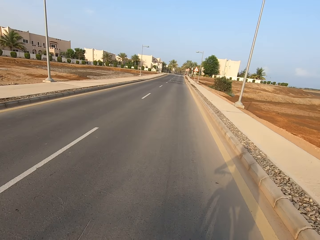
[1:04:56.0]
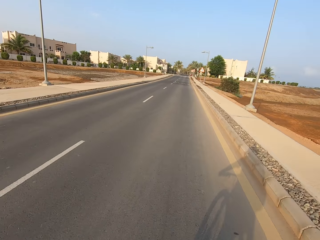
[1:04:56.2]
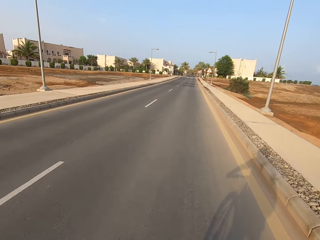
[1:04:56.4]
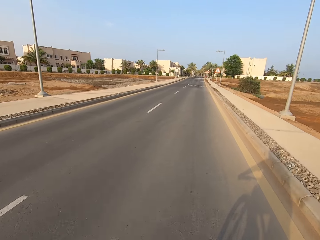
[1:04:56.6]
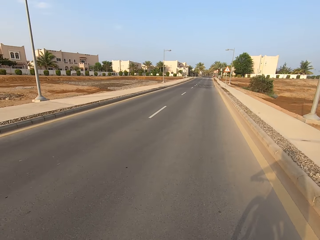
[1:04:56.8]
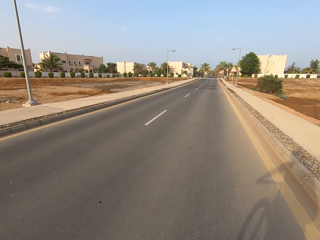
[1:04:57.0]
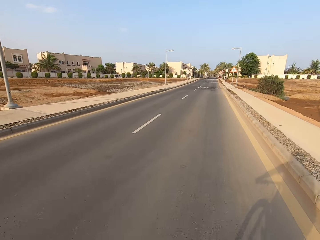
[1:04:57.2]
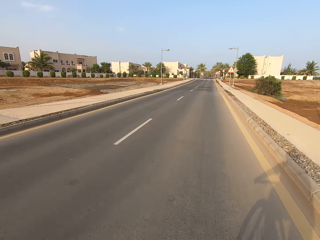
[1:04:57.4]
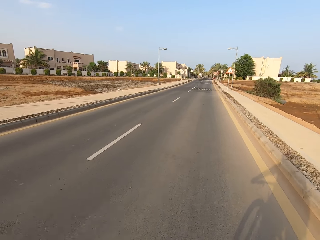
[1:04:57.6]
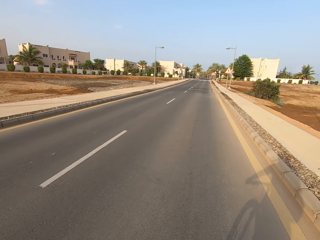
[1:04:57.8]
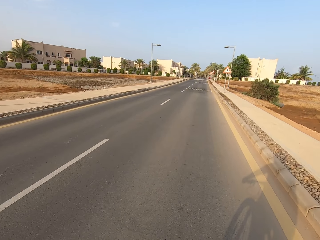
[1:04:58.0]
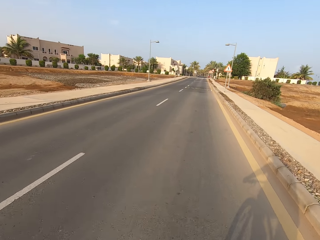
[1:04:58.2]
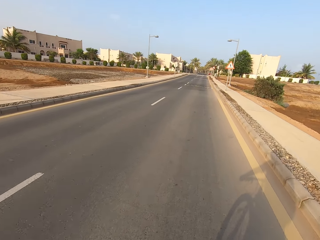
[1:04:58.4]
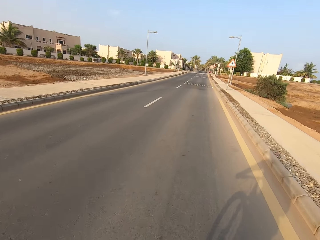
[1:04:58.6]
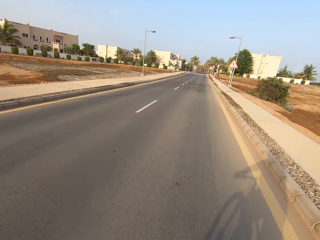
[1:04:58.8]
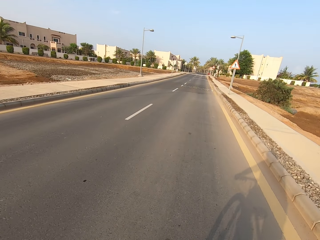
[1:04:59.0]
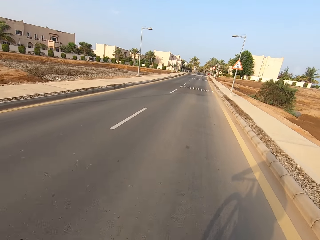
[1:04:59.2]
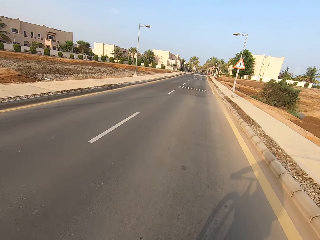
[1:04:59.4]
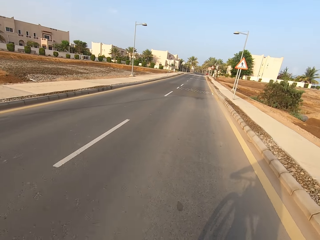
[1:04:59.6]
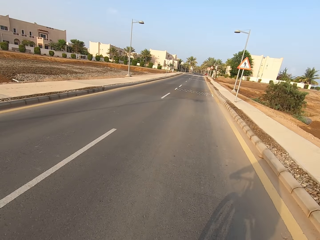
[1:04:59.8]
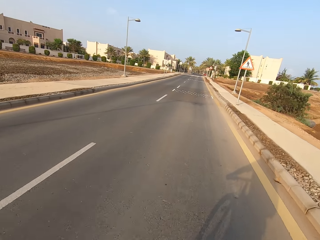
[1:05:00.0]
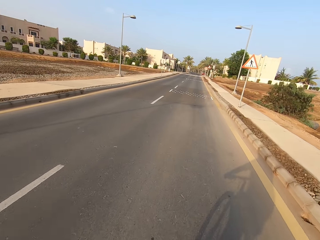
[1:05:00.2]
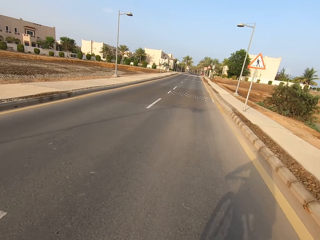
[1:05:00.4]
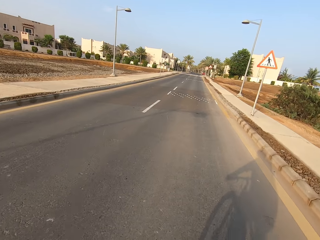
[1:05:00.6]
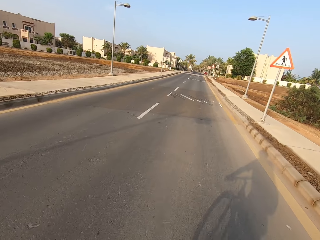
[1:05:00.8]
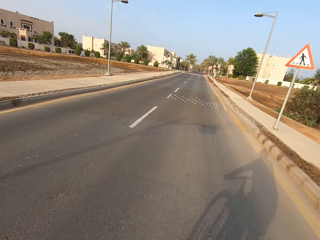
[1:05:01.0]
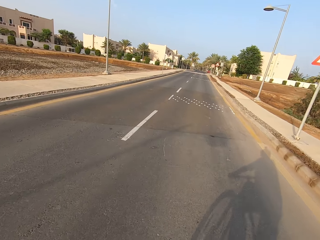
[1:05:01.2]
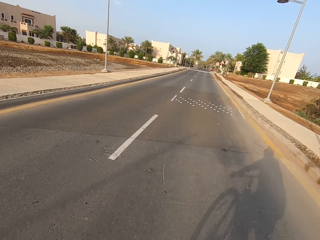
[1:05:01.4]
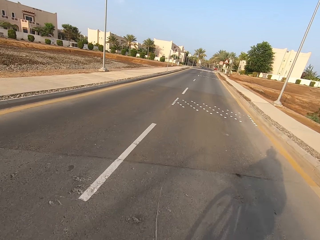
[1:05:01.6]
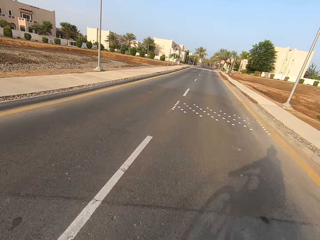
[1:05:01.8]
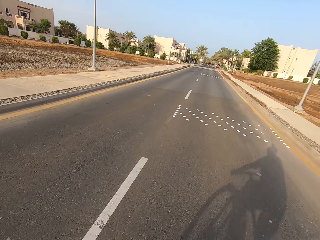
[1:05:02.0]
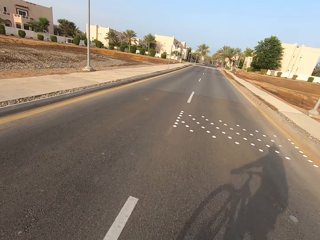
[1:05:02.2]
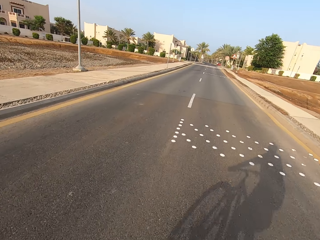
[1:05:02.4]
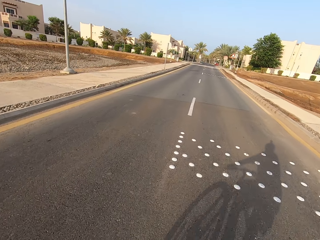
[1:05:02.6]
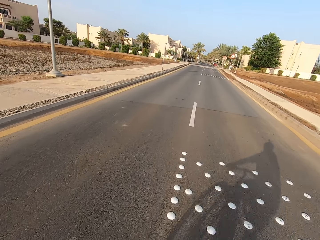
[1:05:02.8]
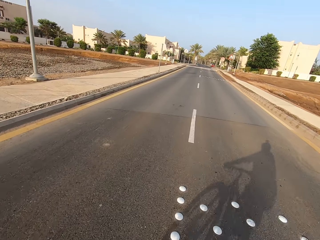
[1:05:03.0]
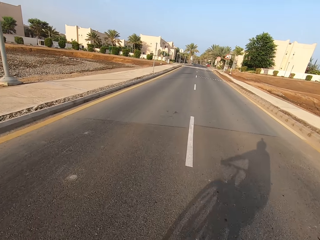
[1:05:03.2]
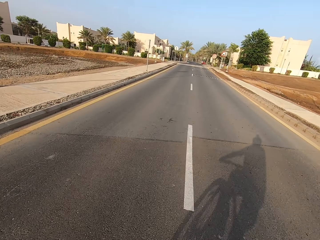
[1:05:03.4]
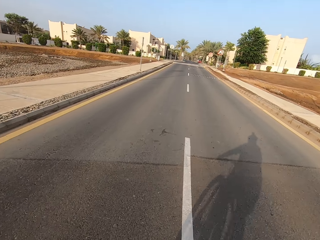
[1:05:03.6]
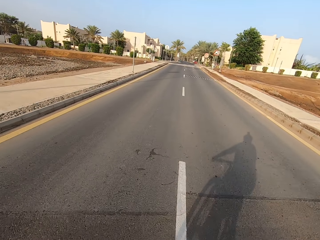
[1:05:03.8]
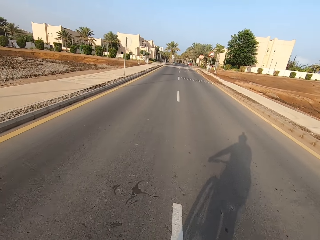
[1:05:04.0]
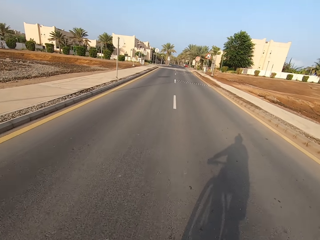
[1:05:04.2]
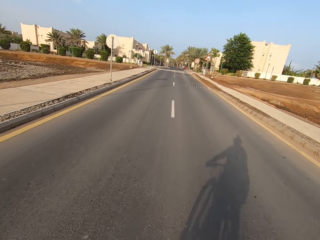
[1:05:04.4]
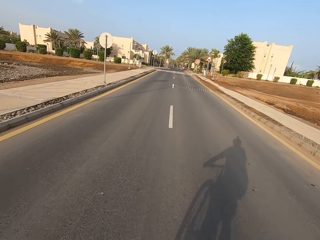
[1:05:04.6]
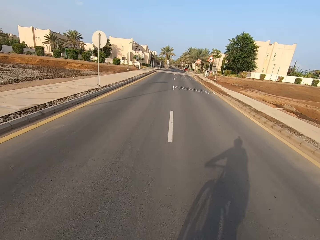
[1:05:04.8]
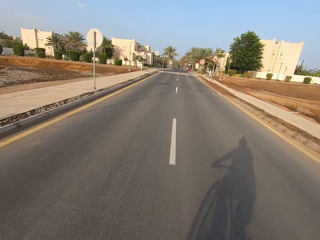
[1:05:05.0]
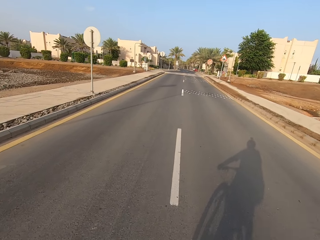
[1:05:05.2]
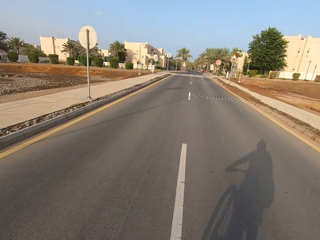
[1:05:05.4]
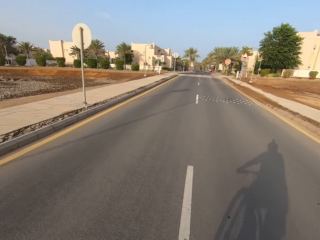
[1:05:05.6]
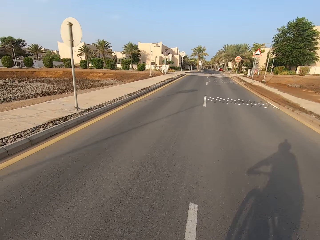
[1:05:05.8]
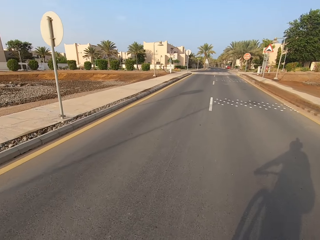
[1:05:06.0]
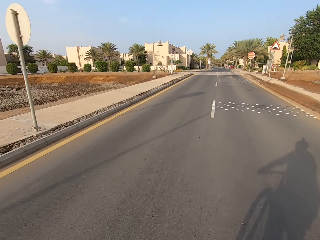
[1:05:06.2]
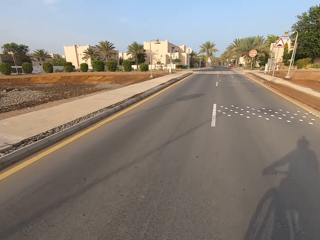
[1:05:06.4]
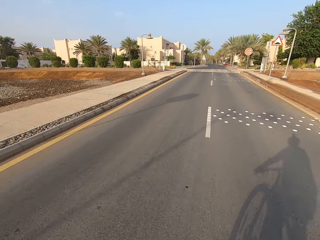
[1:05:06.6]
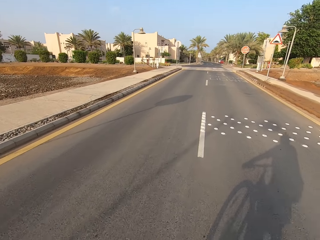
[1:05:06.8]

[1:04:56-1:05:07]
The camera wearer looks around the road. They ride the bicycle.

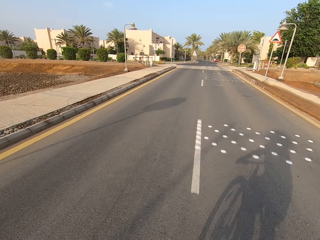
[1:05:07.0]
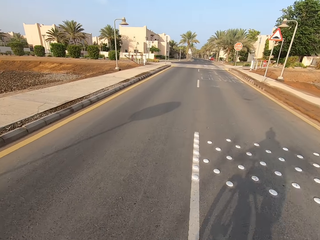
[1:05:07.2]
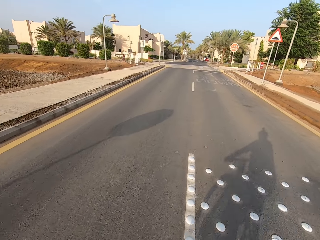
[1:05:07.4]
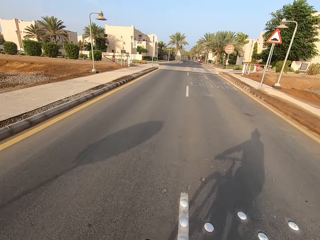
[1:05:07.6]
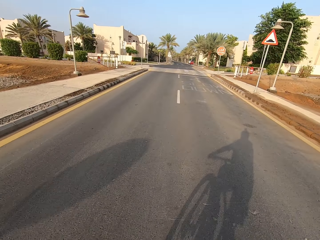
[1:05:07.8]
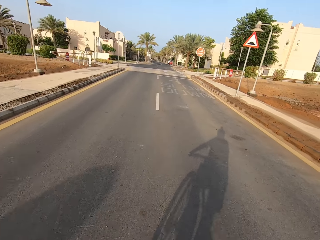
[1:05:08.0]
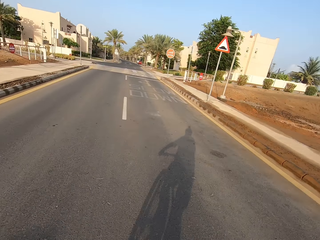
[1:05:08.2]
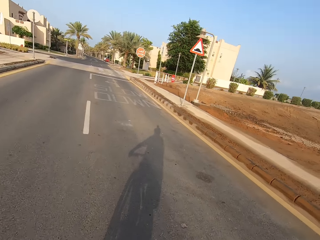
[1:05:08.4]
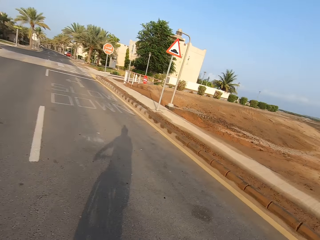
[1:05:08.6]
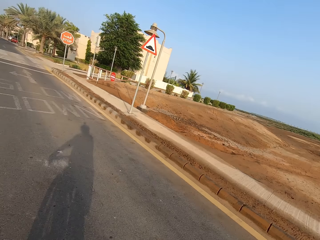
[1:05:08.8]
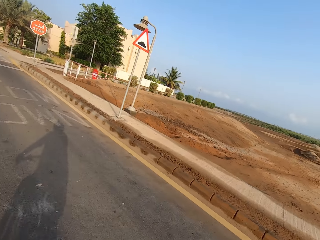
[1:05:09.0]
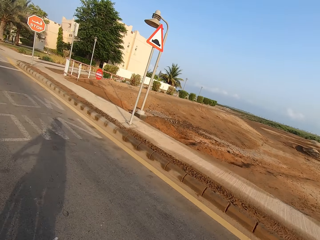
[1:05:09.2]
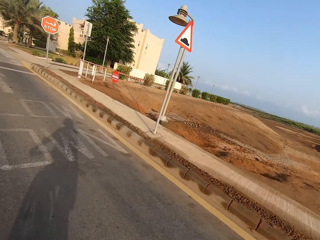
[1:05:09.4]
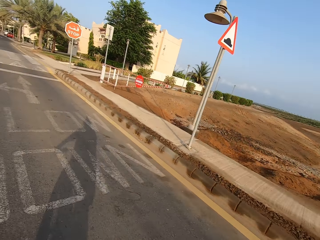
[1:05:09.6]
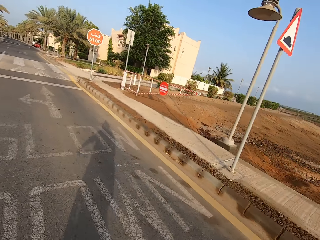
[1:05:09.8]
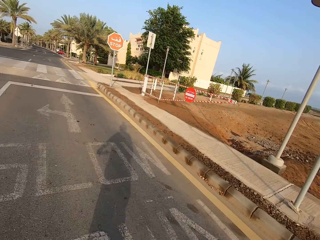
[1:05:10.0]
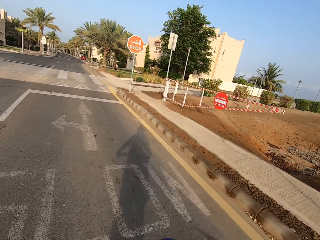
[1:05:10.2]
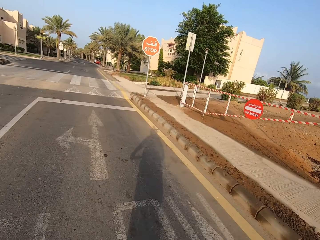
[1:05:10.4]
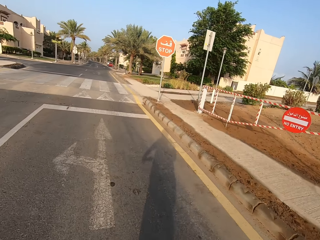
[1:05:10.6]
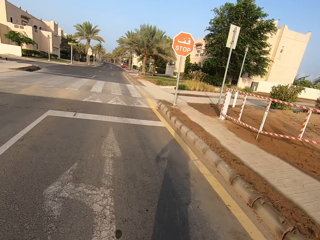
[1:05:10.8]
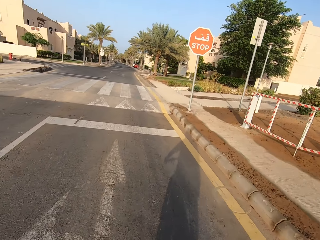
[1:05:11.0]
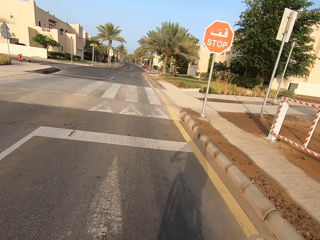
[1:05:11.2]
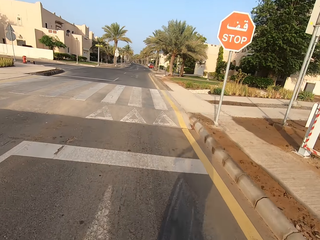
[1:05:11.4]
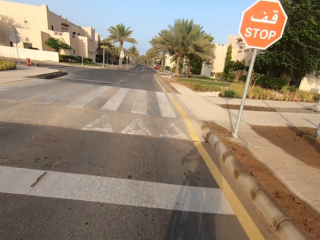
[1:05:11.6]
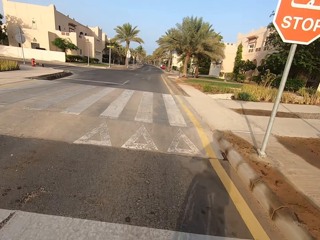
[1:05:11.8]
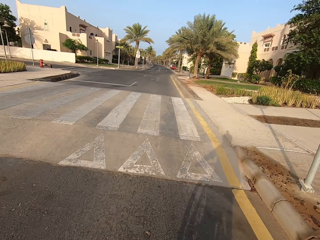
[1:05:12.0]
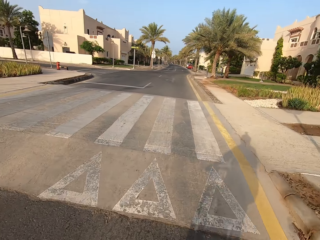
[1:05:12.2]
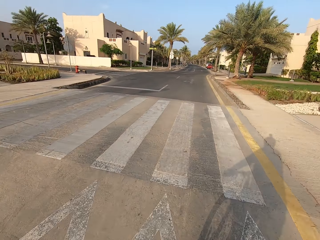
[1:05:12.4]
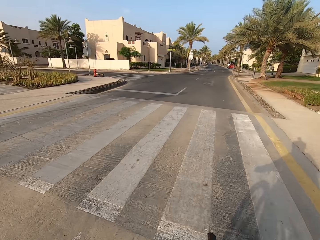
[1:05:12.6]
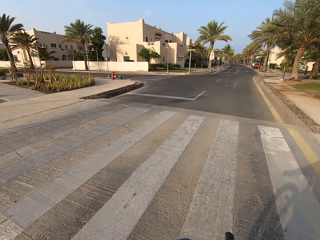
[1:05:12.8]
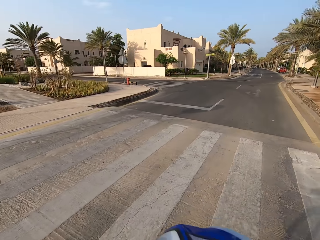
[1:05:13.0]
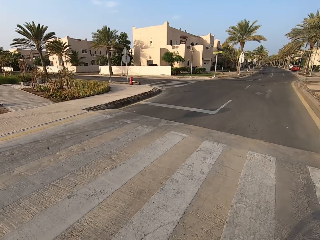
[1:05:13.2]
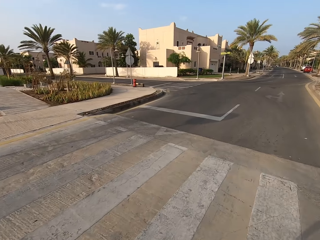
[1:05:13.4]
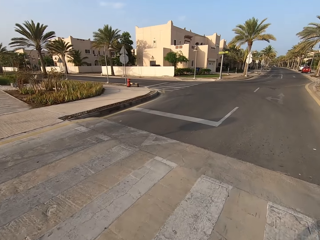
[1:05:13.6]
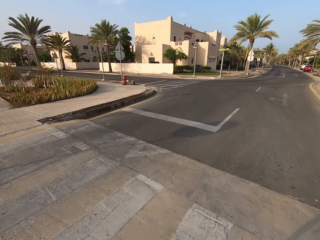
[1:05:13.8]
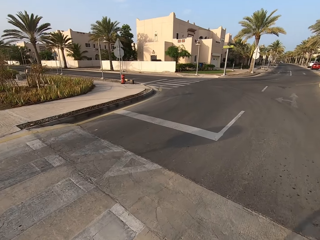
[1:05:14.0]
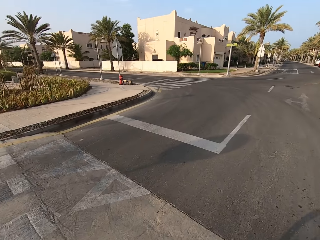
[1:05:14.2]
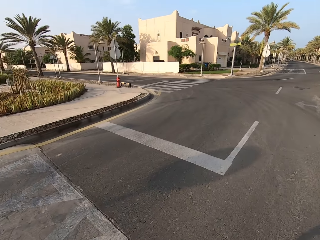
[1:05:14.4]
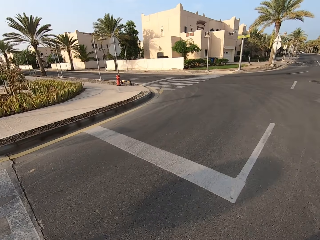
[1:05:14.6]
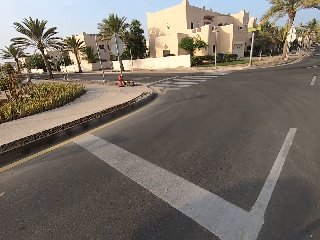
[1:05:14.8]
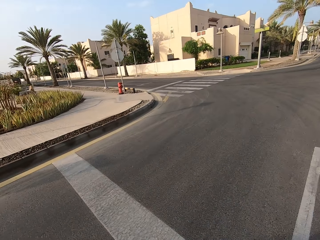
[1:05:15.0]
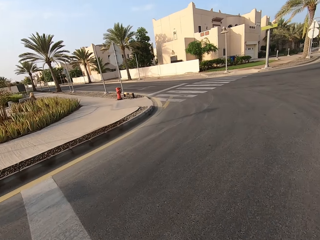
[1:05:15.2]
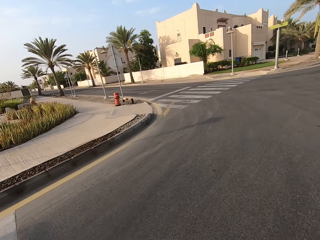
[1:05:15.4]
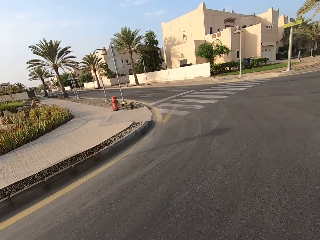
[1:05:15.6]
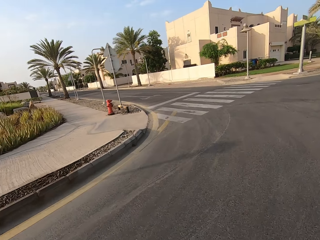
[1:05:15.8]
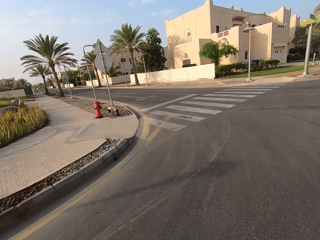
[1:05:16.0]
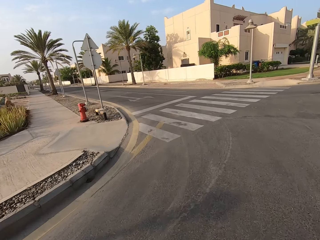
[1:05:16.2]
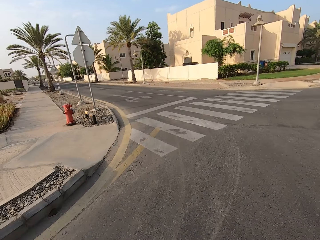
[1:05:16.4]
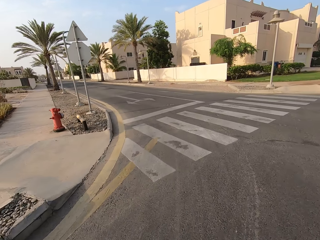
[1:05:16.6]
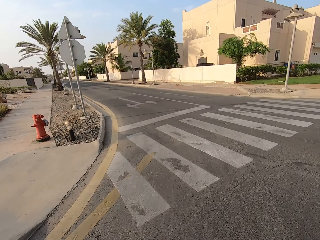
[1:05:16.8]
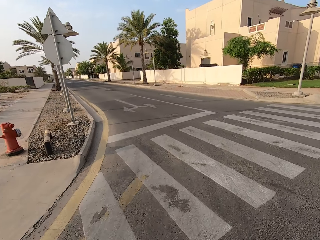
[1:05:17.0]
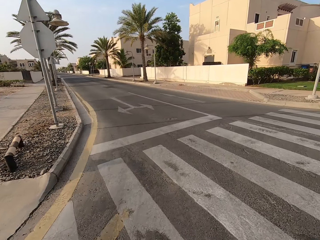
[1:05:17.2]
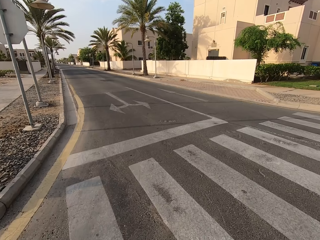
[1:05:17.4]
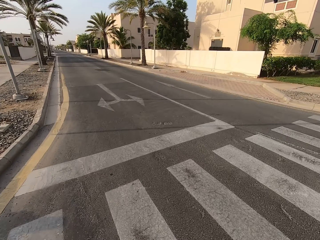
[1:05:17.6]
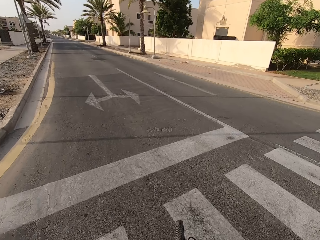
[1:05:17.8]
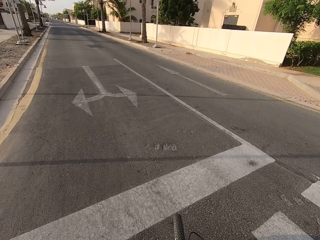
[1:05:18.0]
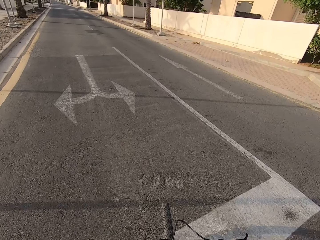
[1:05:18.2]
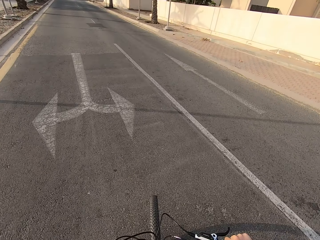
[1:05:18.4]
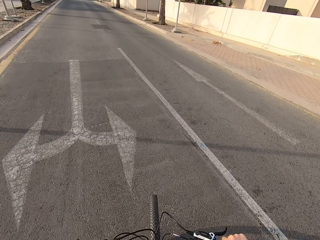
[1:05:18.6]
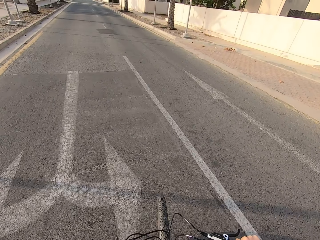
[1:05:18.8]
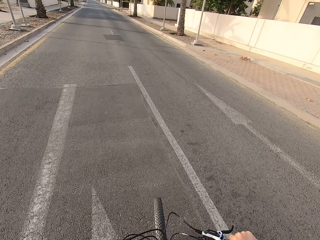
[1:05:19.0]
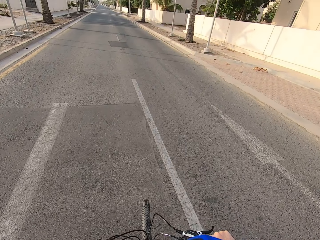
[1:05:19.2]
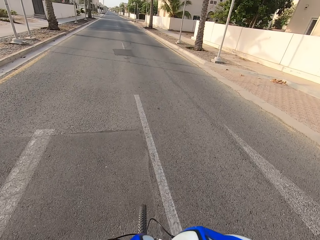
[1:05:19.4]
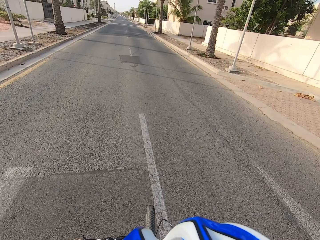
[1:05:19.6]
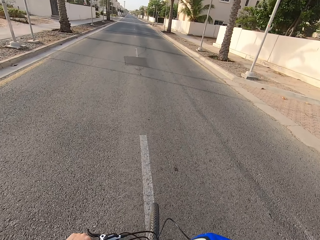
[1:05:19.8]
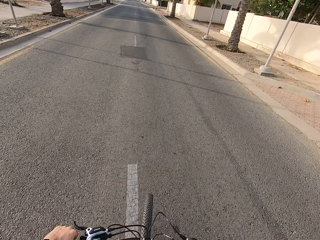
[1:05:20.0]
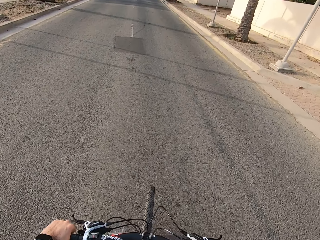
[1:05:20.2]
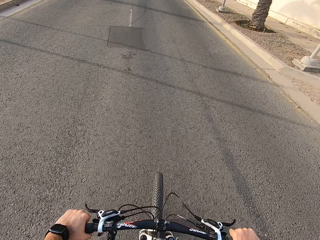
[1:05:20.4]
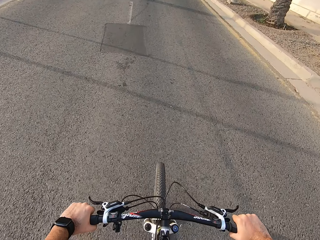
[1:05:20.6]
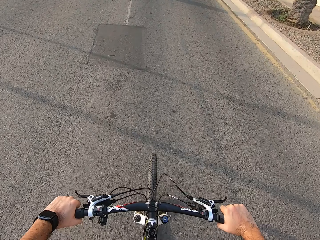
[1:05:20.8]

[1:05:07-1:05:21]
The camera wearer looks around the road. They ride the bicycle.
